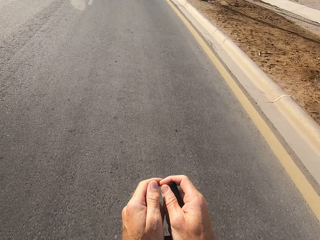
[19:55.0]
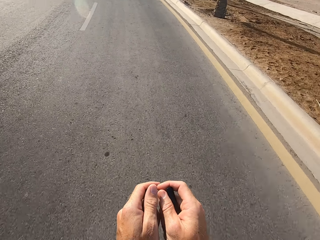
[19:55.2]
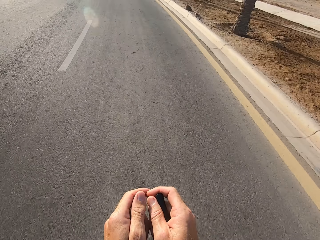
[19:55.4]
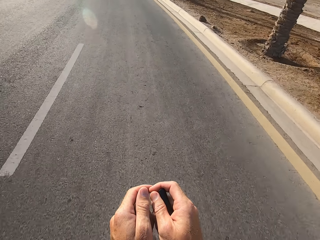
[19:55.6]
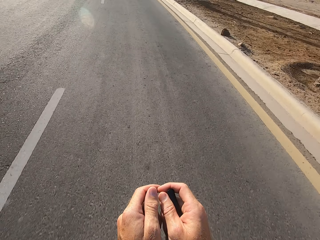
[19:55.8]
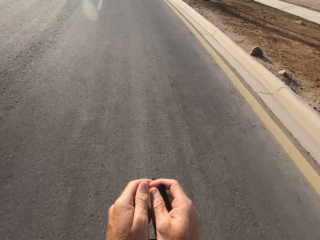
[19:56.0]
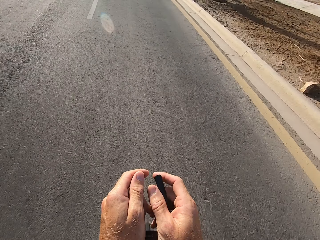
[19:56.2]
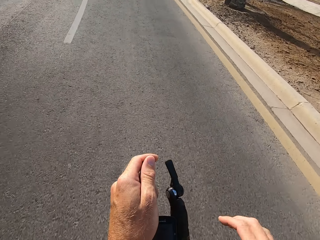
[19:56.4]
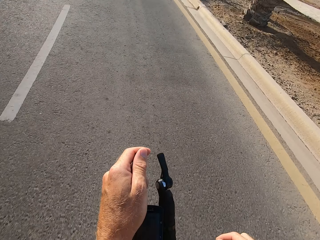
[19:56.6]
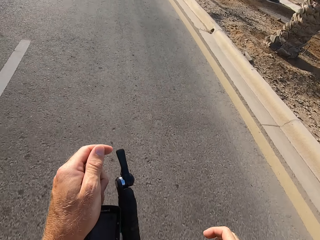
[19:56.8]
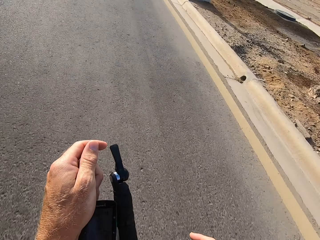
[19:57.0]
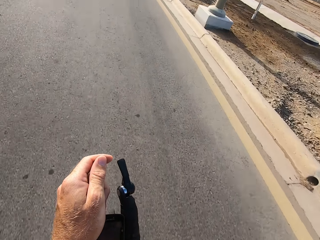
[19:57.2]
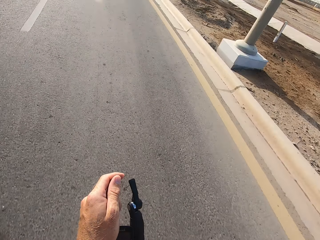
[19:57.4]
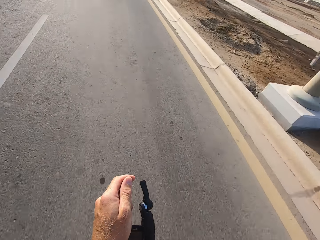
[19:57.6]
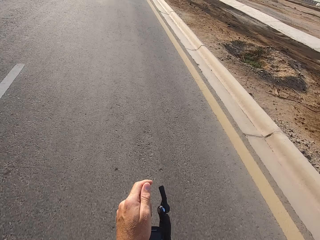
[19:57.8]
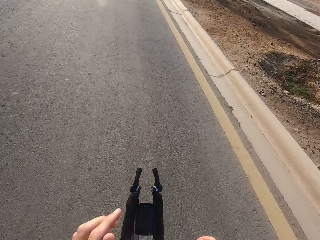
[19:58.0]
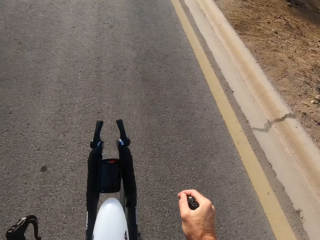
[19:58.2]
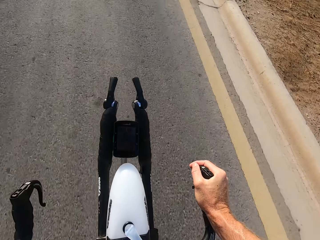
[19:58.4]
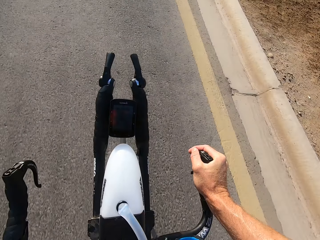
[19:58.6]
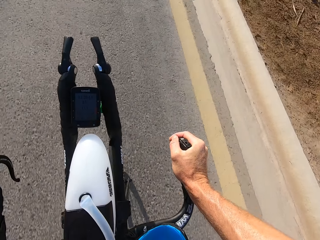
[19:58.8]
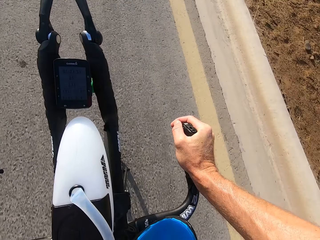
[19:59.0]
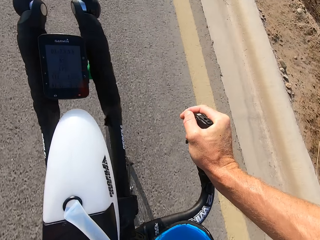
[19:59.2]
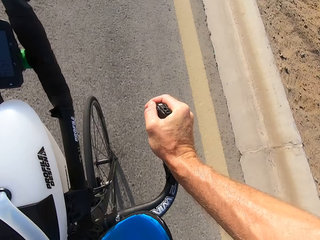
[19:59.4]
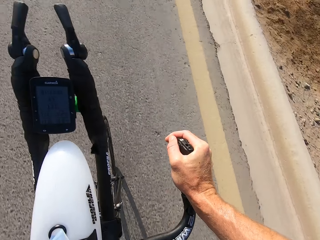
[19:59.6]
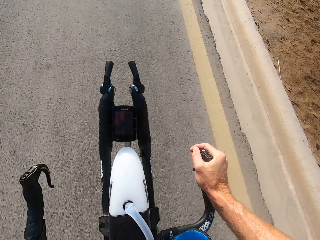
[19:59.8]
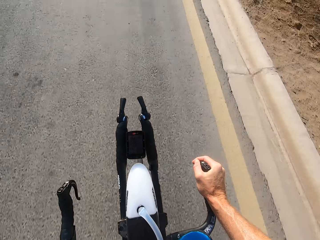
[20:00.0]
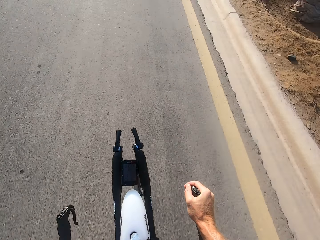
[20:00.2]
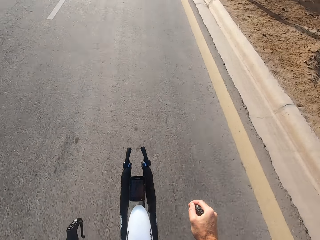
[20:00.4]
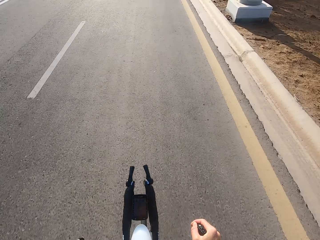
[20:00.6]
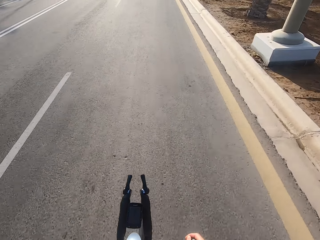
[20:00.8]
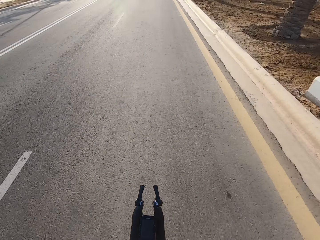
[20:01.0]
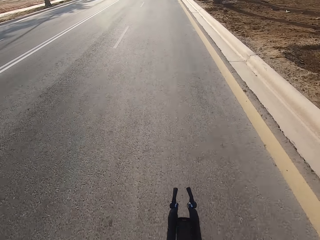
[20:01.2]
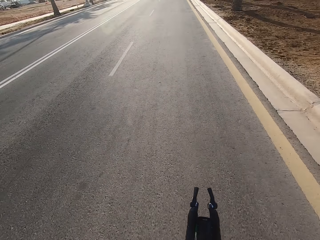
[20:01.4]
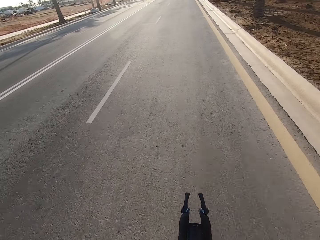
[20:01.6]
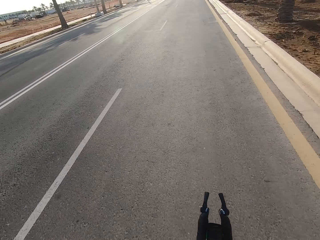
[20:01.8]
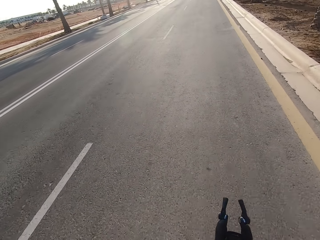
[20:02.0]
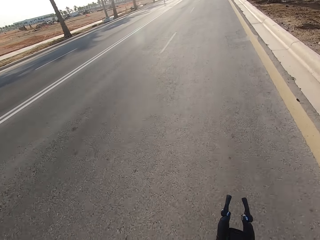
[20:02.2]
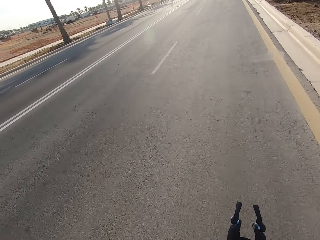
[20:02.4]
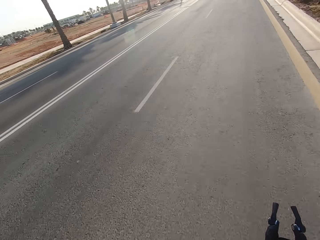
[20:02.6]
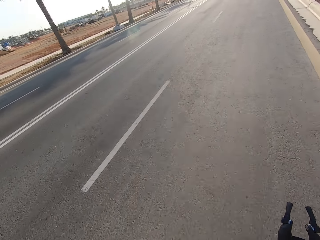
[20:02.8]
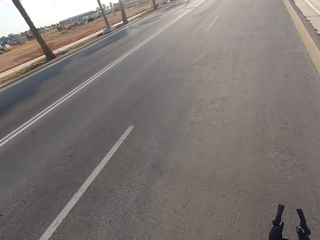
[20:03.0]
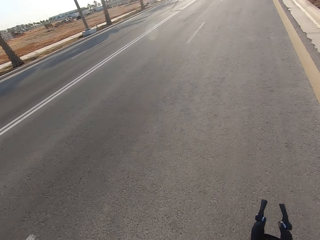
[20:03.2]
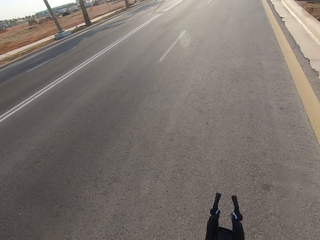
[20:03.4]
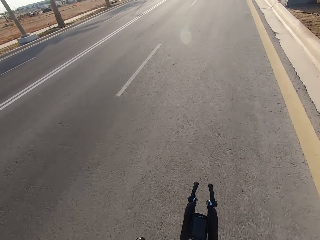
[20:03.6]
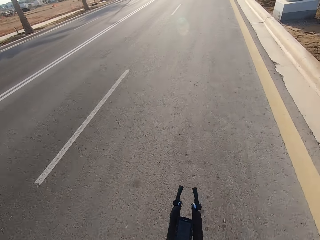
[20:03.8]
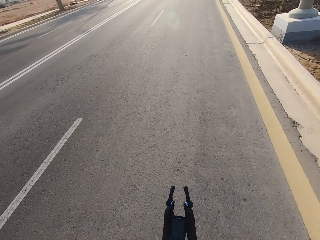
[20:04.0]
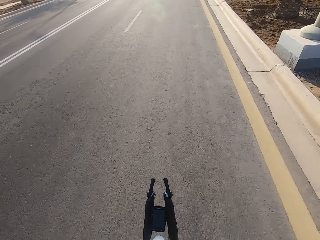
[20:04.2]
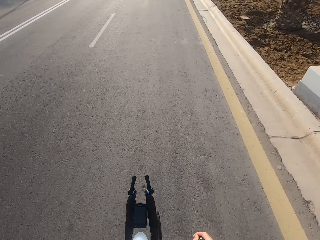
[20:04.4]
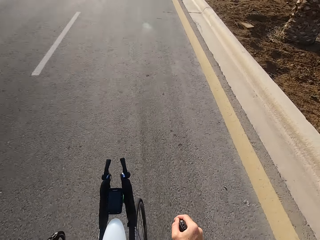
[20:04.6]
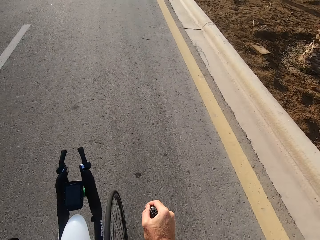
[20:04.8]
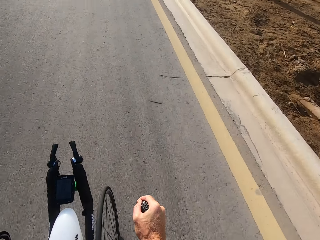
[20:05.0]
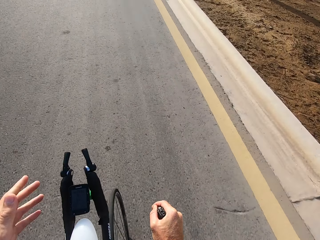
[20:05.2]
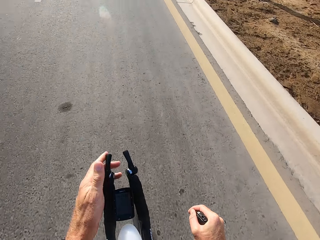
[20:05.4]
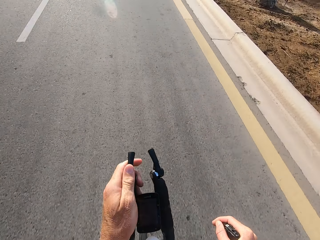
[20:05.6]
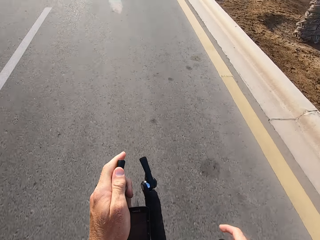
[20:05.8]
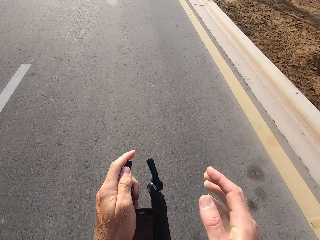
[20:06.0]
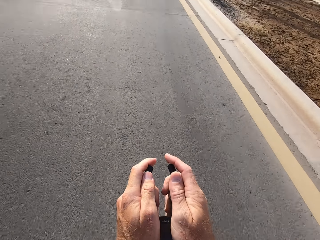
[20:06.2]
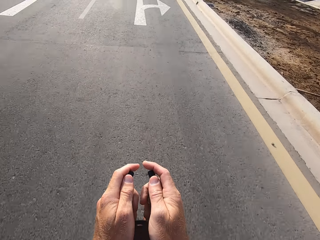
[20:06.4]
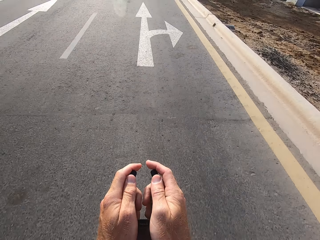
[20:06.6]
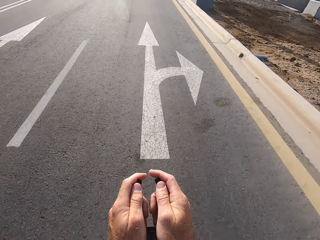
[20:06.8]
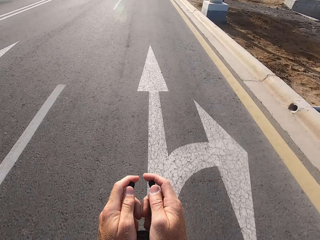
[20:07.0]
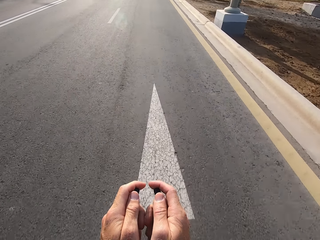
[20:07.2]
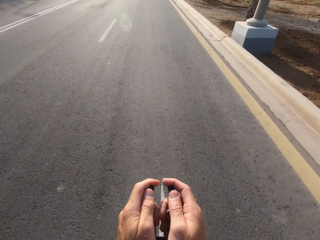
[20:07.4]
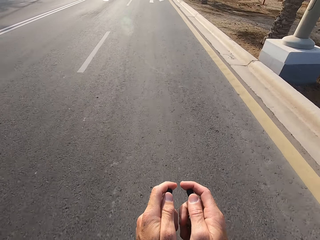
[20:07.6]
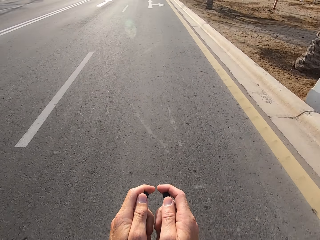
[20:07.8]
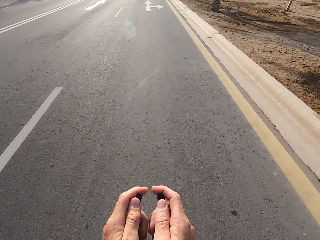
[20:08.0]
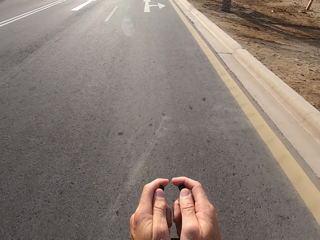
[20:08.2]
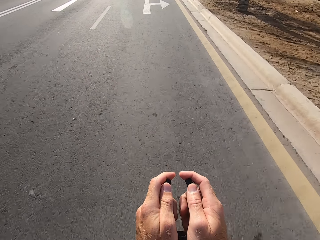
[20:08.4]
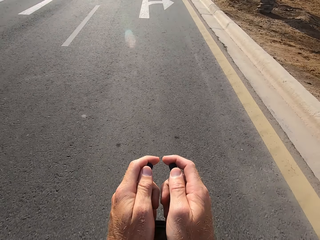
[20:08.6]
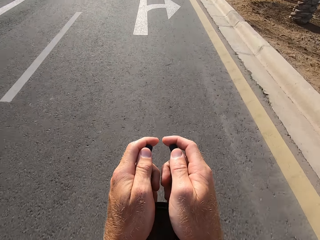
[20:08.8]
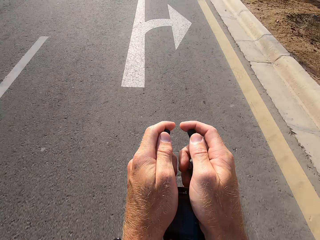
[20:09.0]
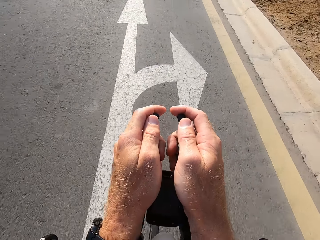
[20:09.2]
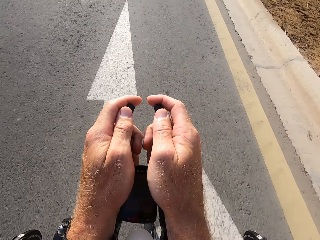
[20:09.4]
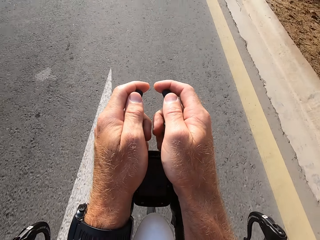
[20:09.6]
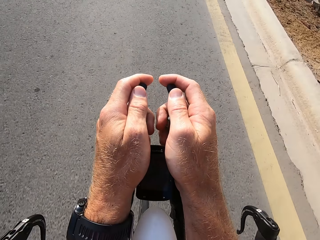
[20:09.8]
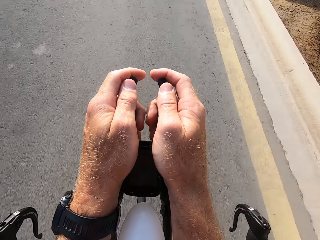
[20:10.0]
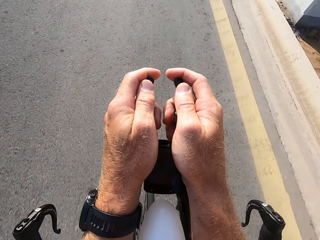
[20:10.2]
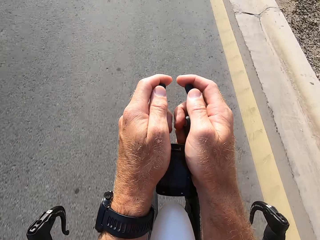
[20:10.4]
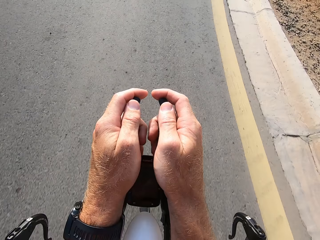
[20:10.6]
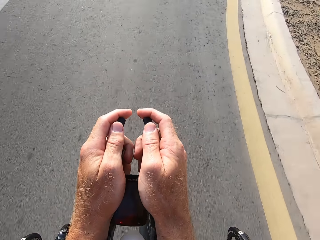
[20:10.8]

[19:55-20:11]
The camera wearer releases the front bicycle handle. They hold the front bicycle handle.

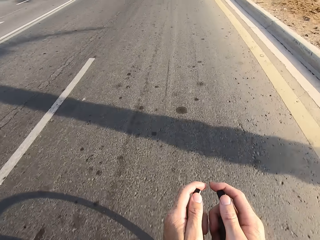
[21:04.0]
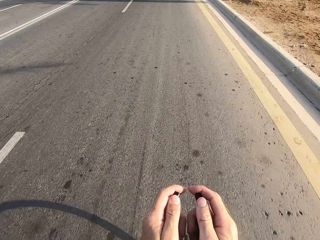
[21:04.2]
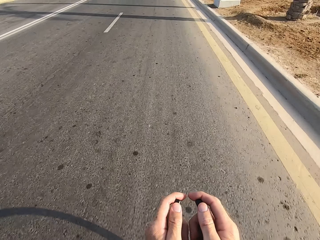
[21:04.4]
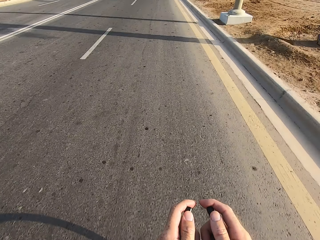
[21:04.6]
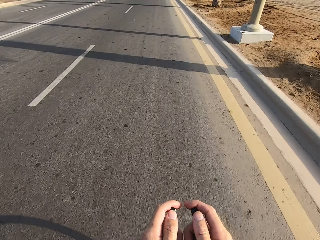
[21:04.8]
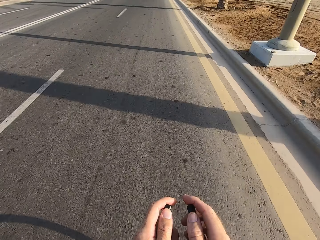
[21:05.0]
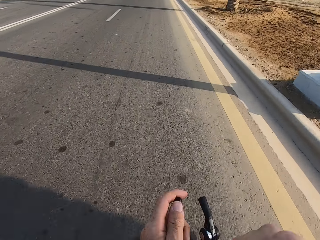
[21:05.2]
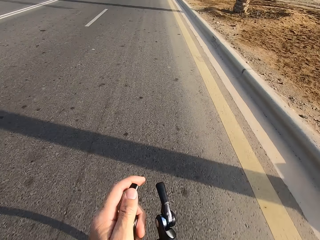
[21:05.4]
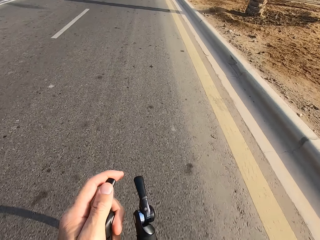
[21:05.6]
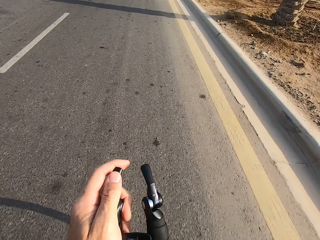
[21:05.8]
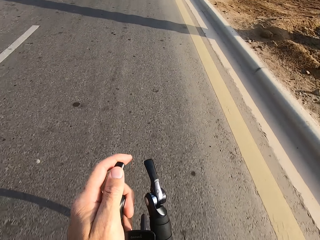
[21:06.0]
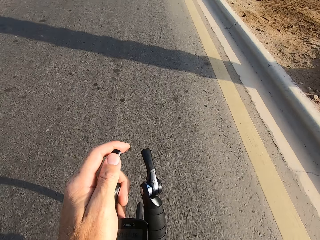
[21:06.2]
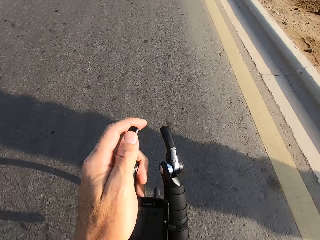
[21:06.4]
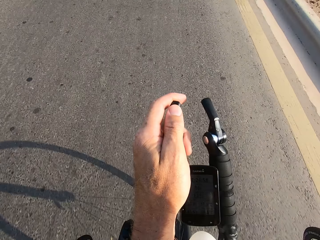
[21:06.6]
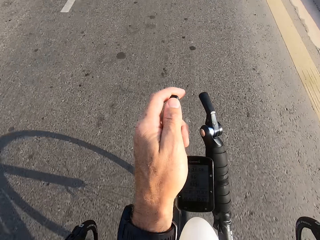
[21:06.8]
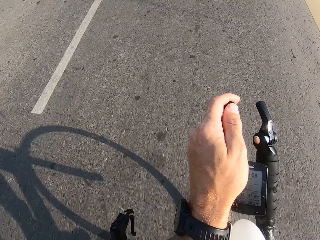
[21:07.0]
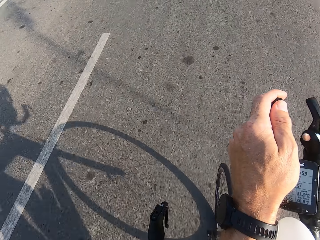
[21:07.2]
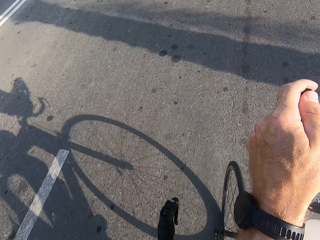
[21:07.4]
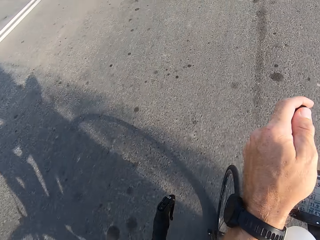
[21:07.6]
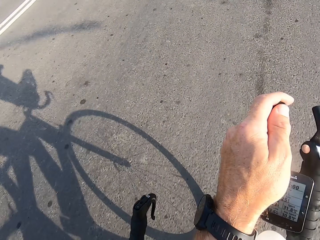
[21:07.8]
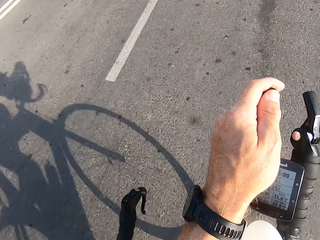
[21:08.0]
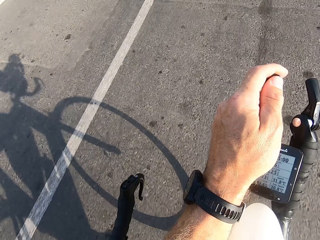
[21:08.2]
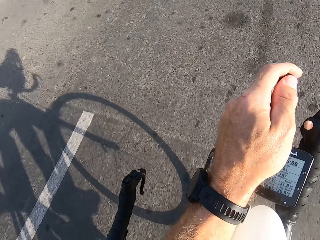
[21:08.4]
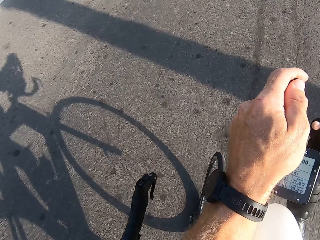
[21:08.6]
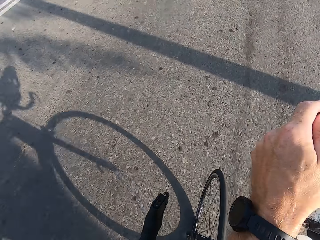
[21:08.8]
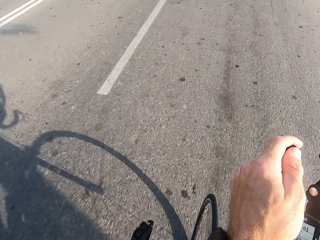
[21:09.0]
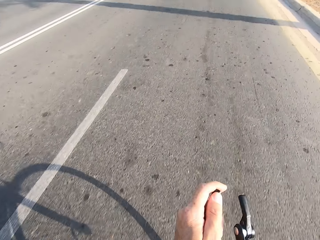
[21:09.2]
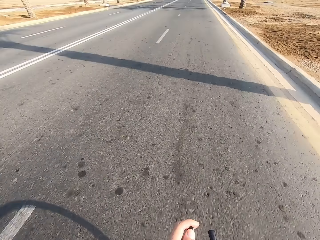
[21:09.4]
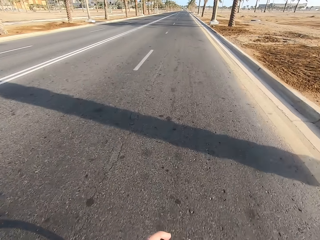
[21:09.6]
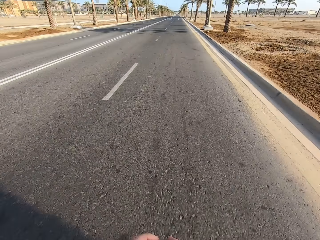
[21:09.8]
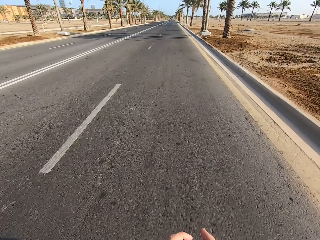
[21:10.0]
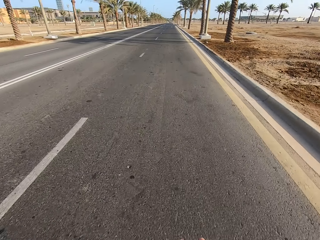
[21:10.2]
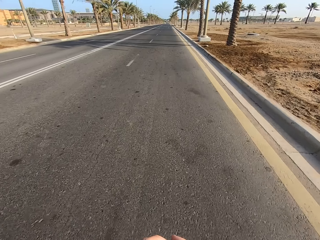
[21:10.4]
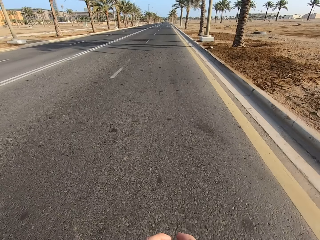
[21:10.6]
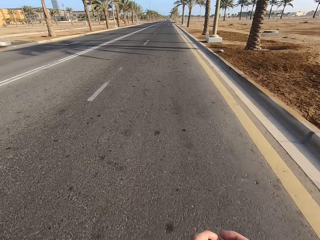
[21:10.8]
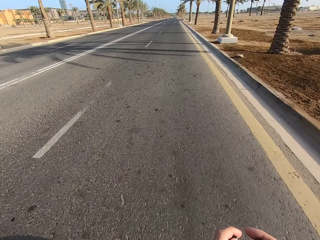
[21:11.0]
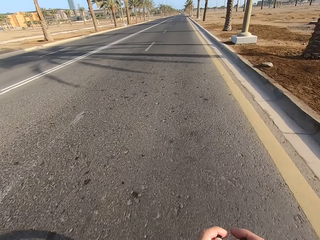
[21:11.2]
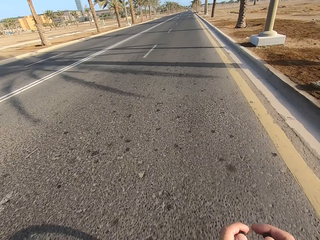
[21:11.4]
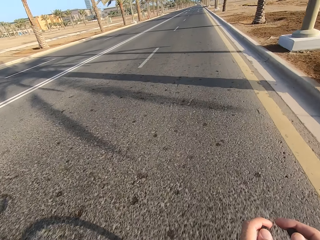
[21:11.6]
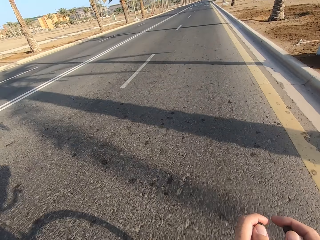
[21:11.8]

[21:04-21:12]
The camera wearer releases the front bicycle handle. They hold the front bicycle handle.
